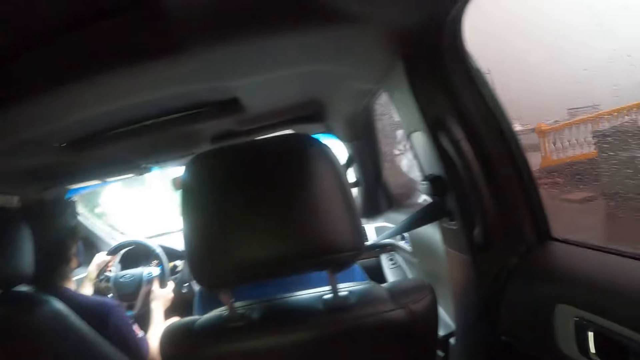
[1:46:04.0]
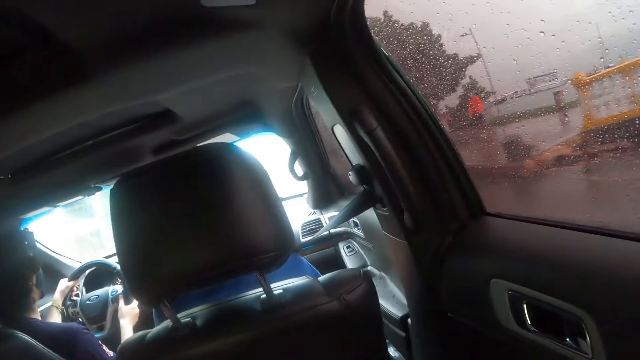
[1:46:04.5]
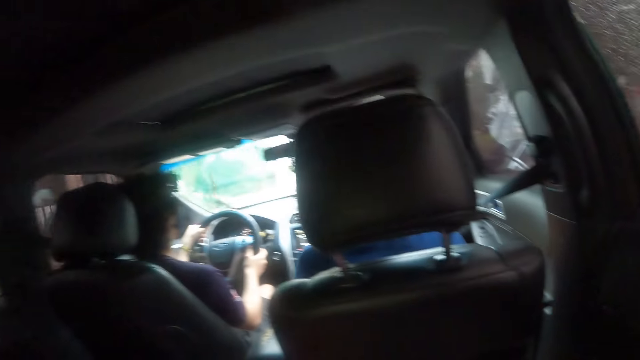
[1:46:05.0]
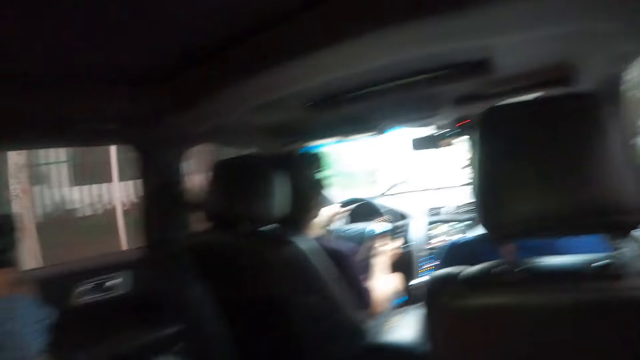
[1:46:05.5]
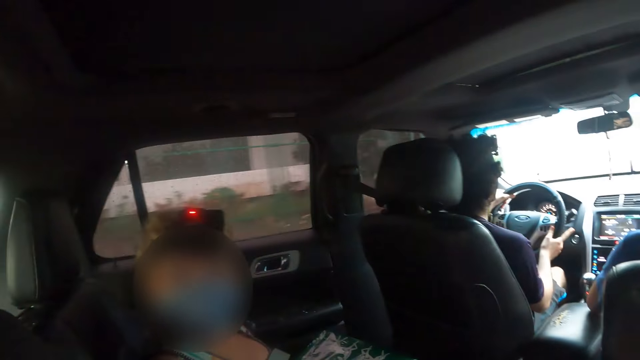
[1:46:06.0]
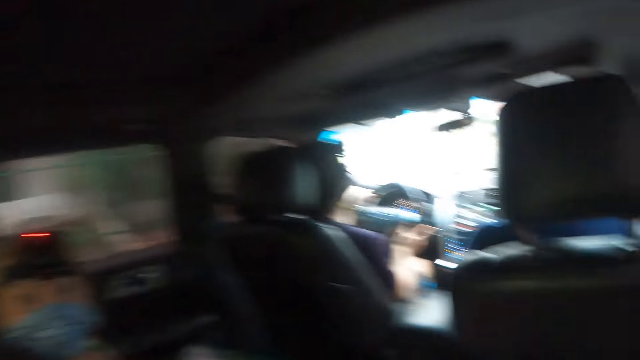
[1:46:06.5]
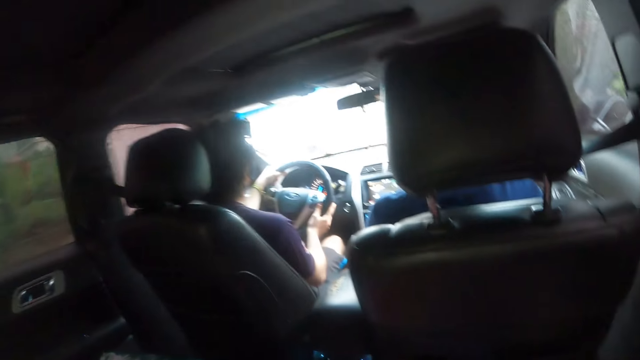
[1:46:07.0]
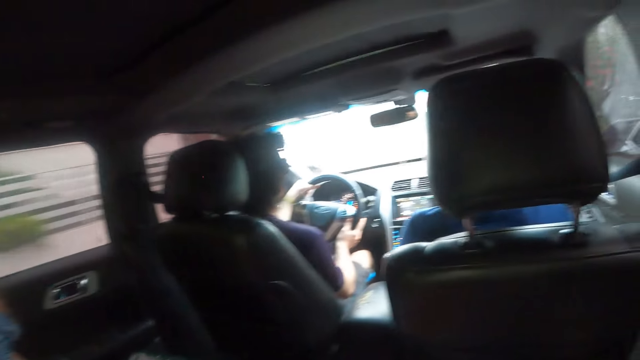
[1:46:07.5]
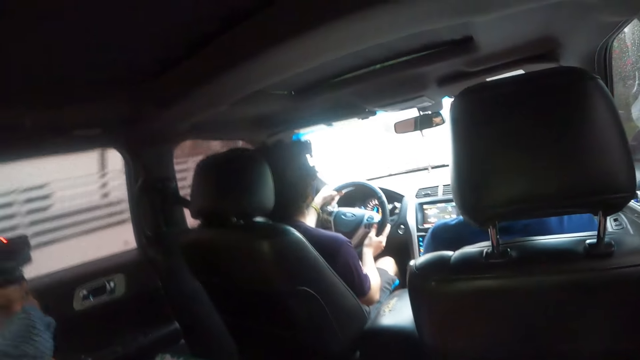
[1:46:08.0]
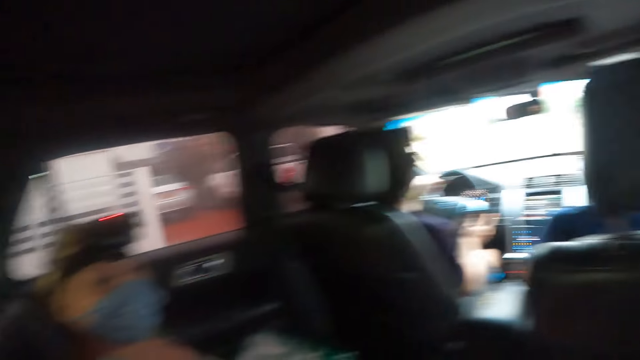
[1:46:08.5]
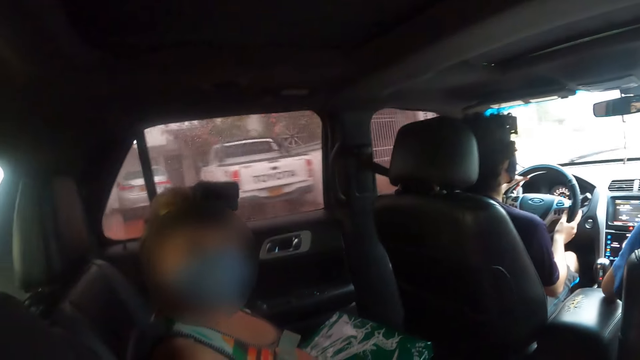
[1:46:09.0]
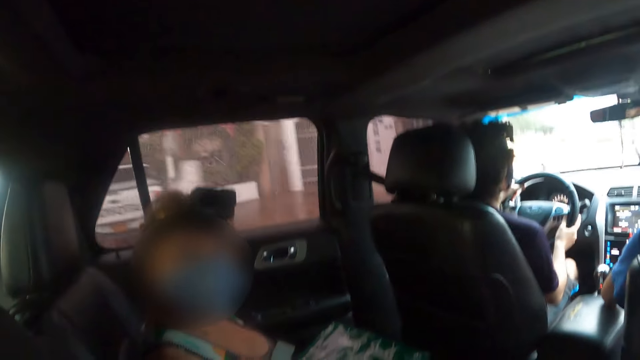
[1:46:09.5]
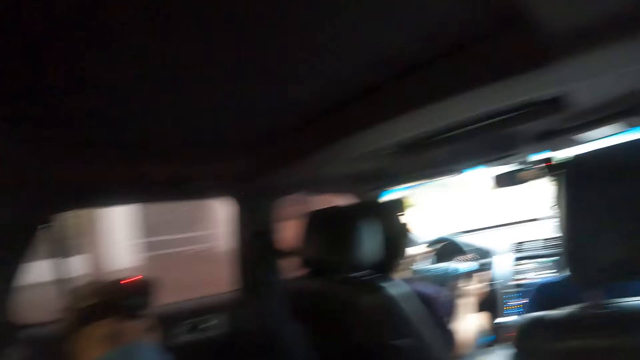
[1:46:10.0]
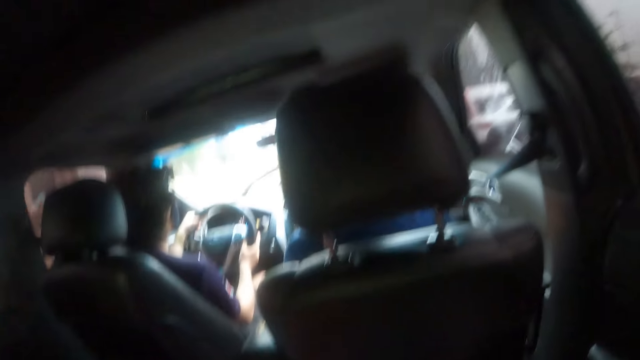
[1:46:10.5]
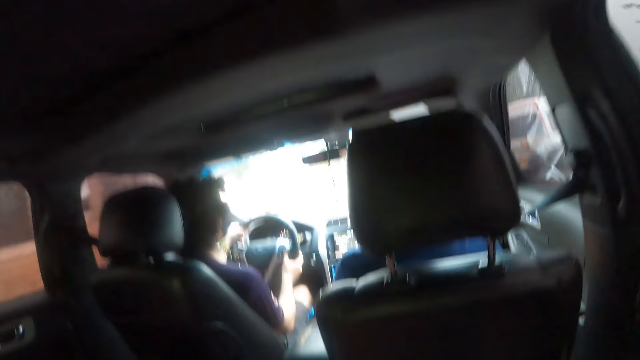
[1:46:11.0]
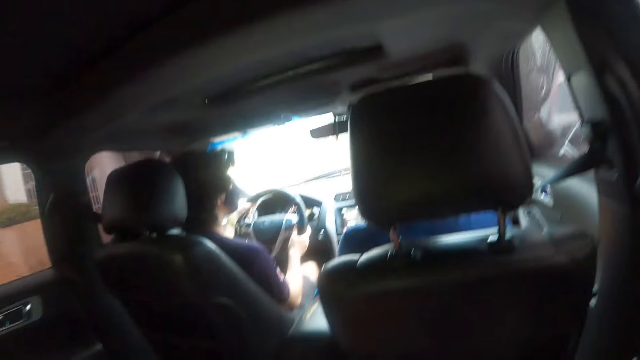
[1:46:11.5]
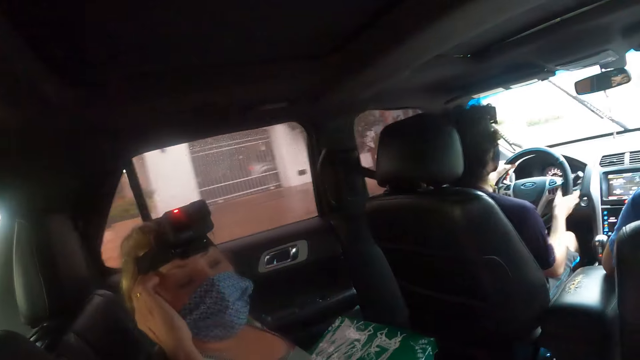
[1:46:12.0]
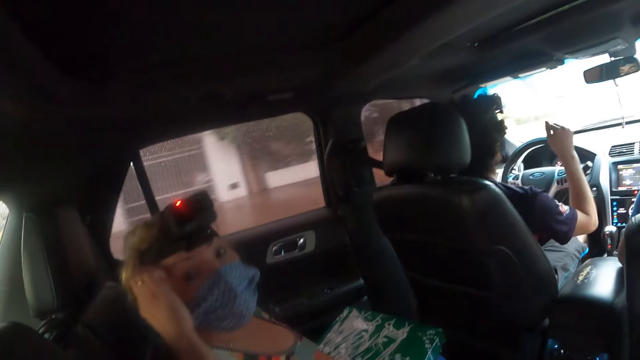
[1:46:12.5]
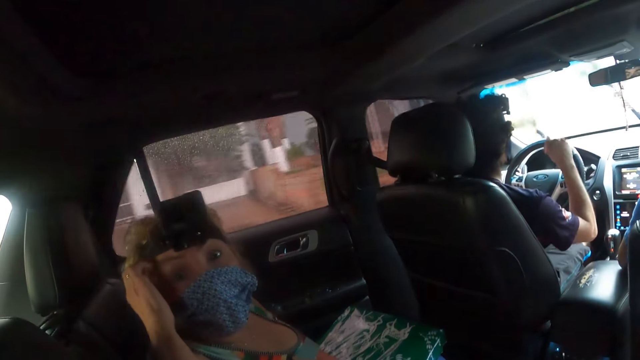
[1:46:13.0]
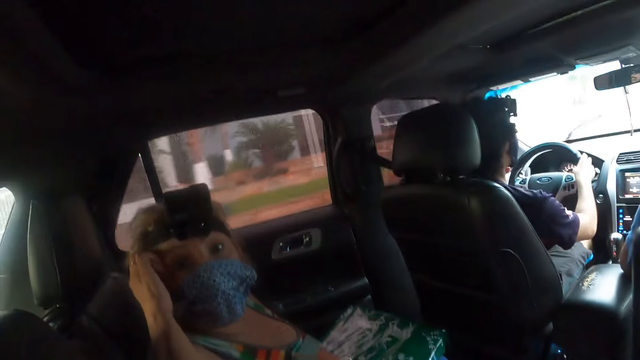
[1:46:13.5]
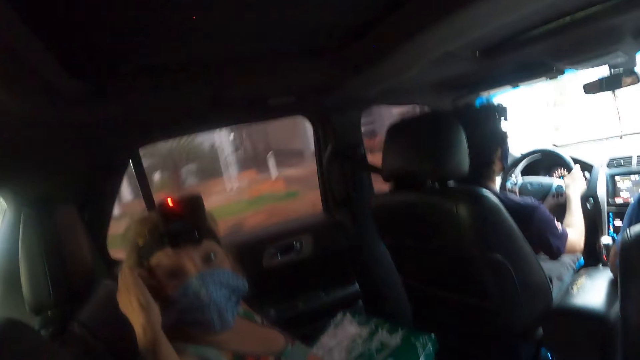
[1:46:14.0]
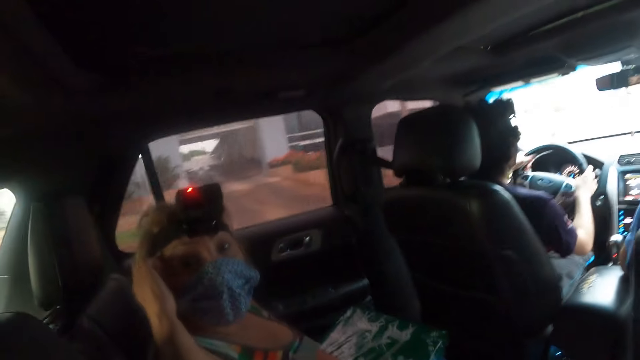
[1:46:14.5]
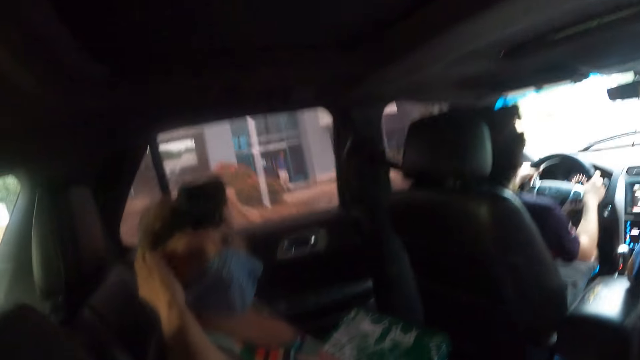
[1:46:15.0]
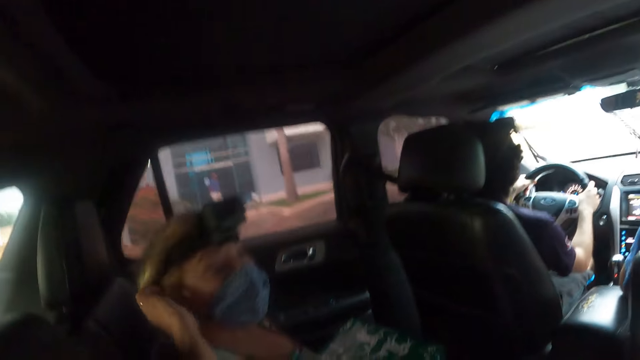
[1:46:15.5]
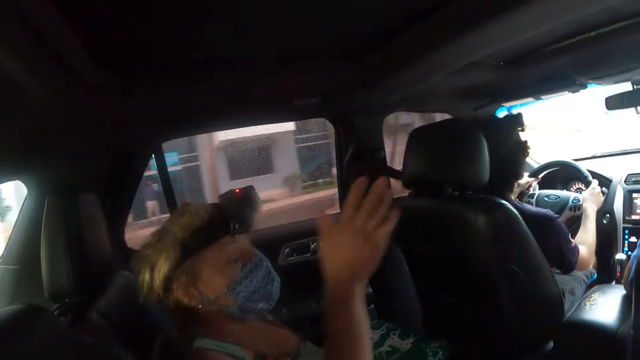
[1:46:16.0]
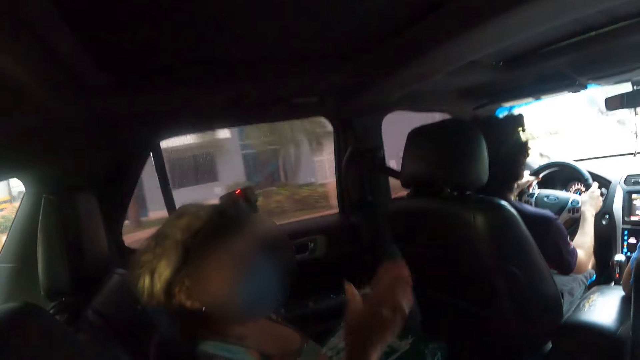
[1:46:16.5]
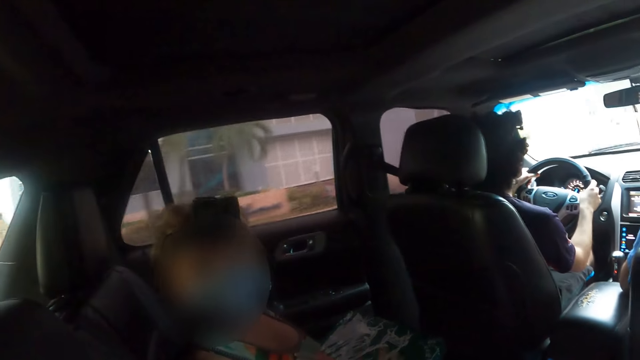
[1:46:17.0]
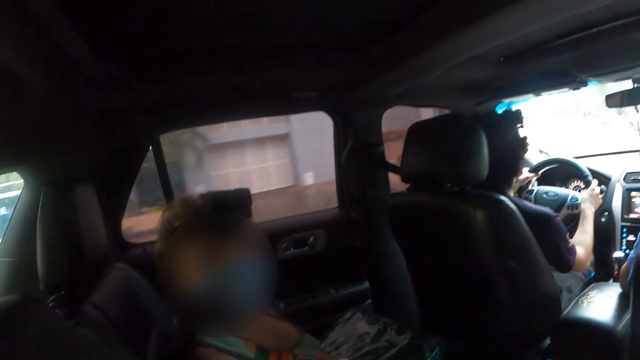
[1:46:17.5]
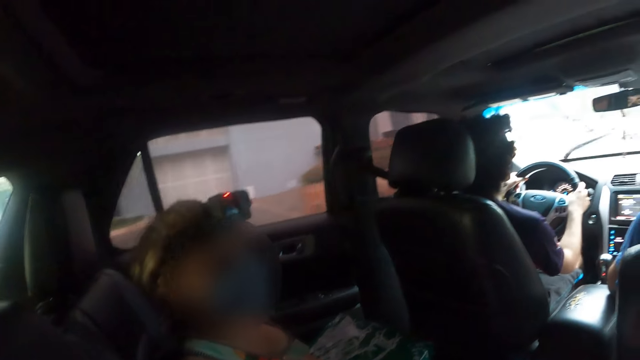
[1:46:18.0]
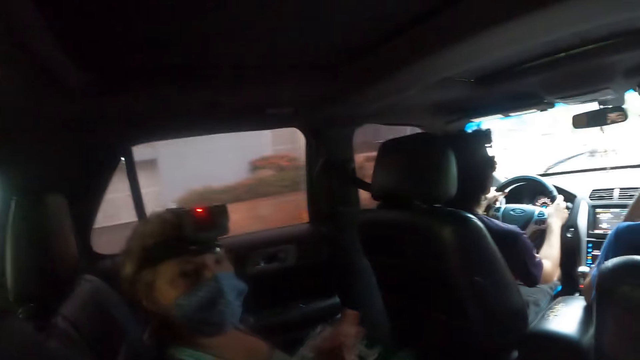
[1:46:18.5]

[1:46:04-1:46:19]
A woman scratches her head with the right hand. The woman moves her hand and converses to the camera wearer in the car.

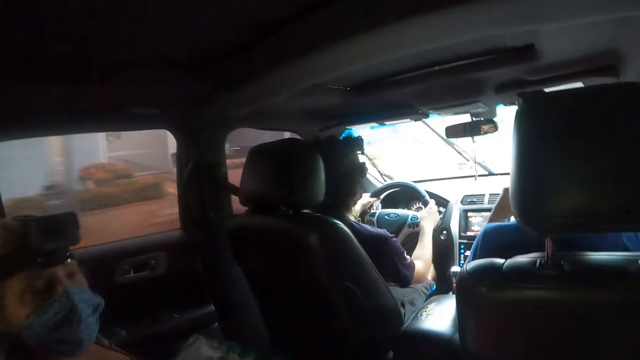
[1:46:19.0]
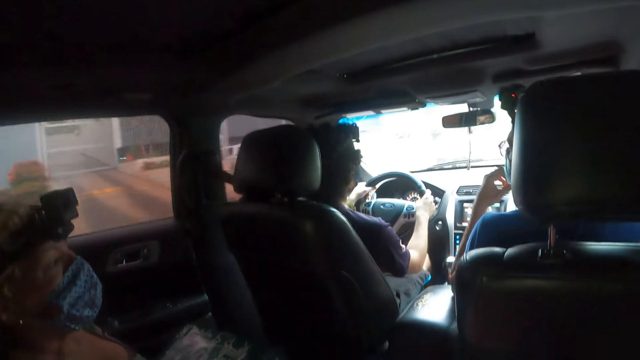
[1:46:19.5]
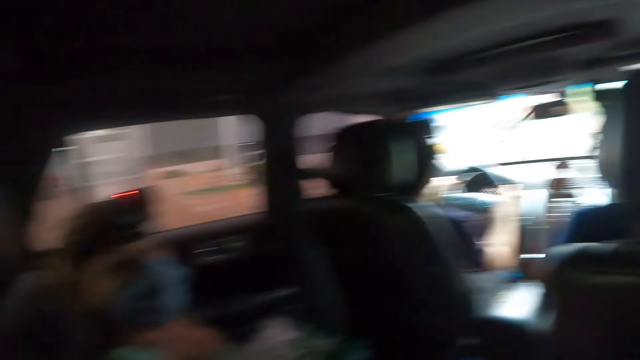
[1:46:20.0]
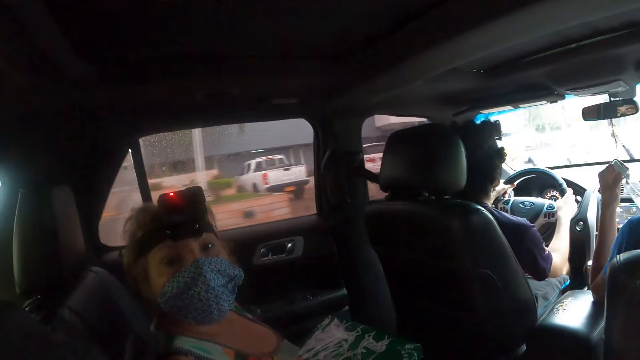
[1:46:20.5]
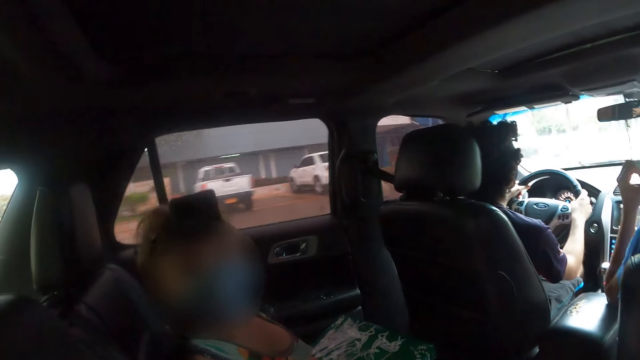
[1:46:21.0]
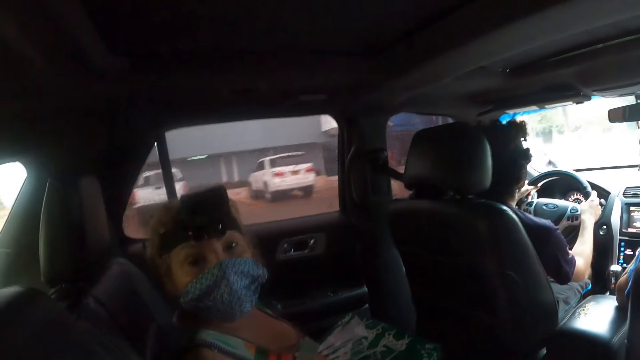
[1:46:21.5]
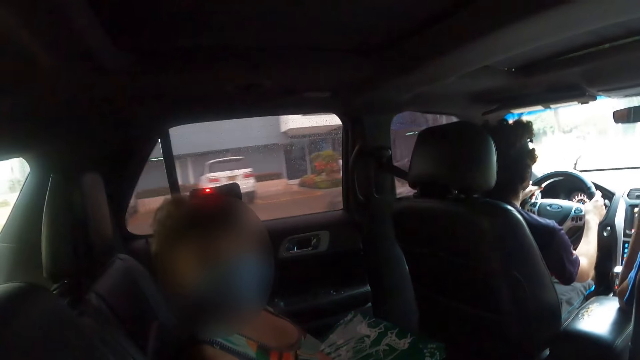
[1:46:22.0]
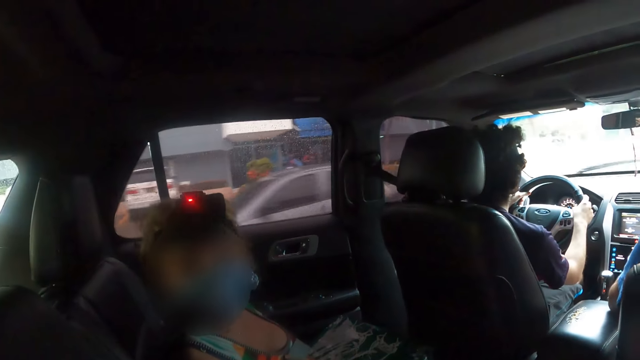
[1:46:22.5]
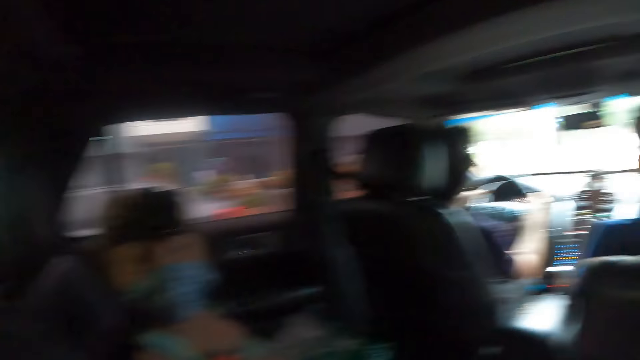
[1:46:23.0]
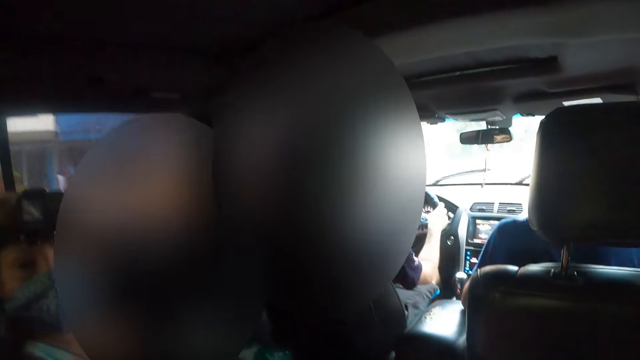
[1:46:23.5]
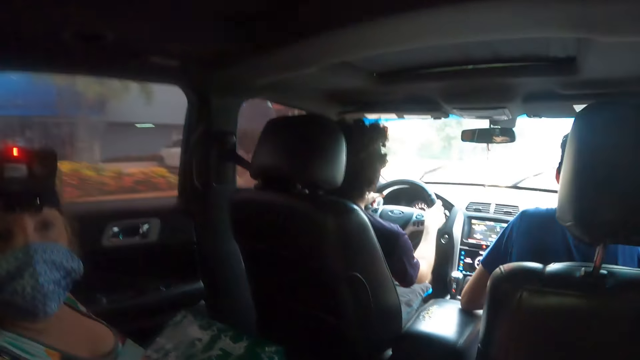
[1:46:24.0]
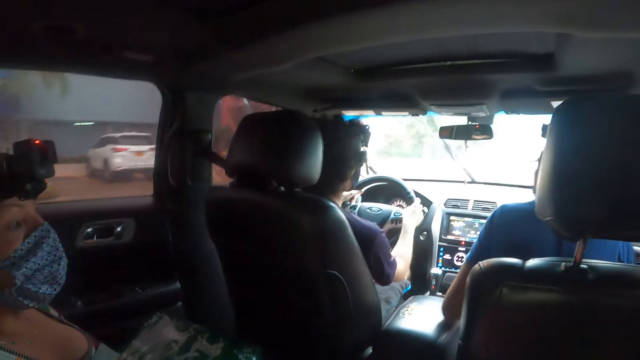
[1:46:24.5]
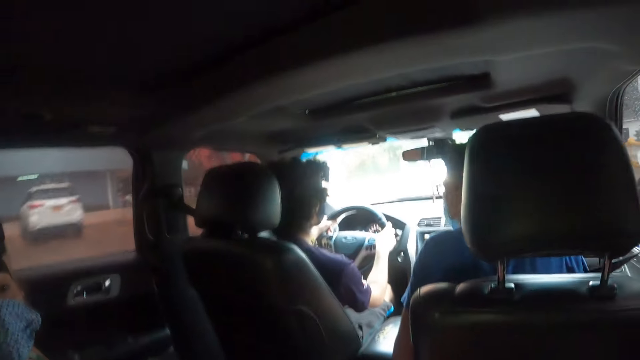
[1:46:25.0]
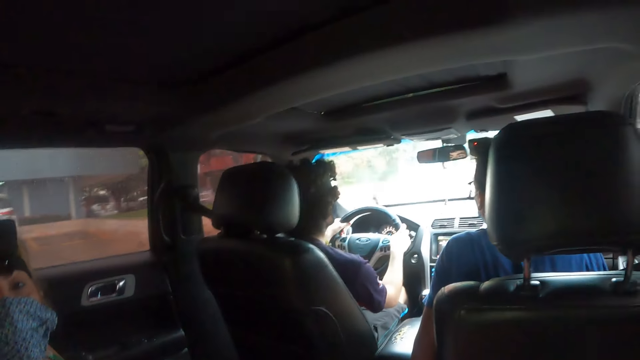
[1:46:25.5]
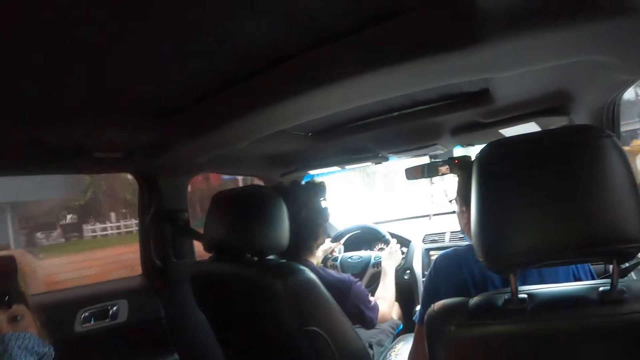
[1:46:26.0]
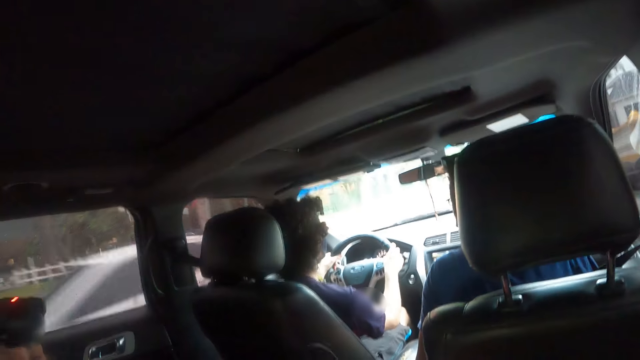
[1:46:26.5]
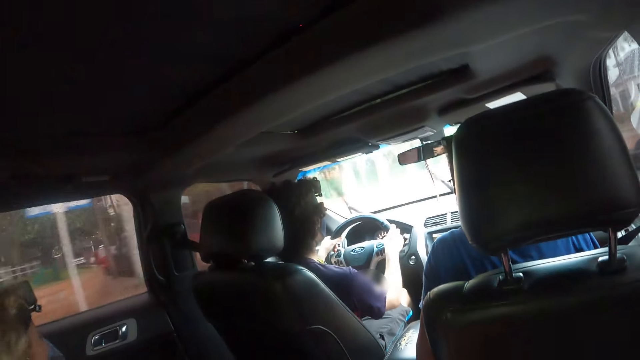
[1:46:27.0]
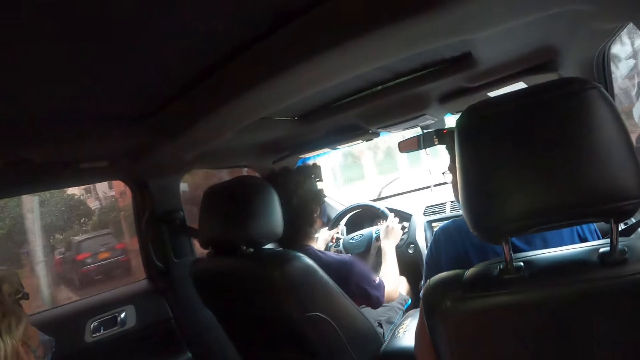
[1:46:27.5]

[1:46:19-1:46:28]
A person looks around the car.
